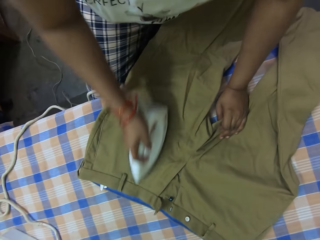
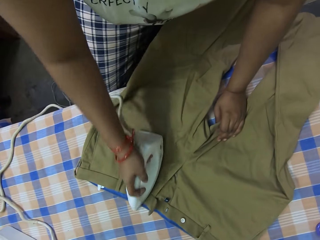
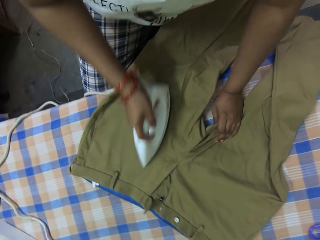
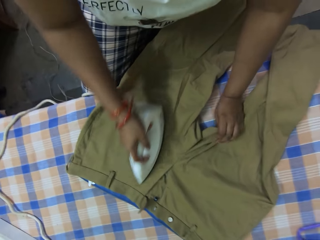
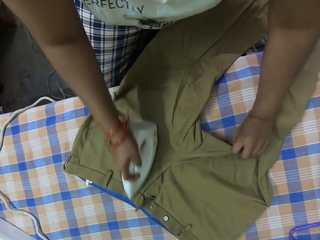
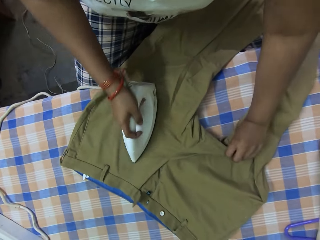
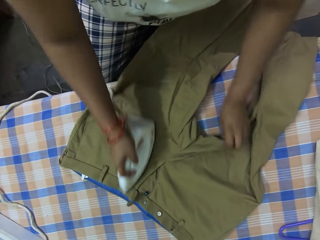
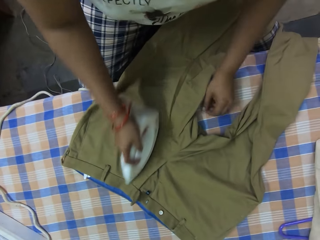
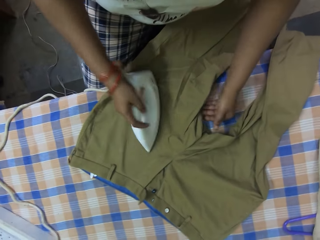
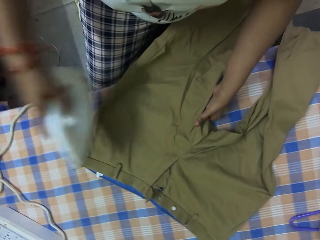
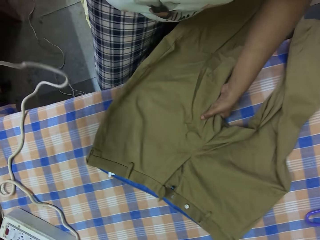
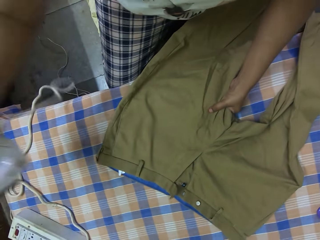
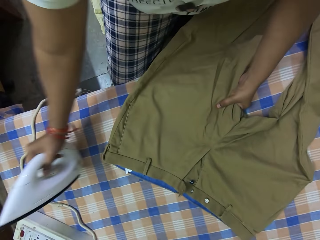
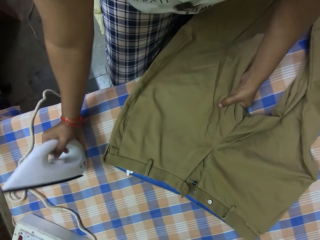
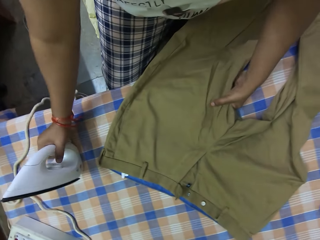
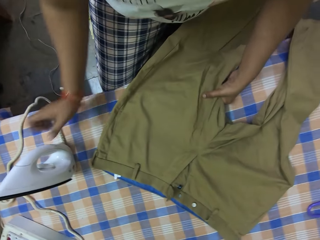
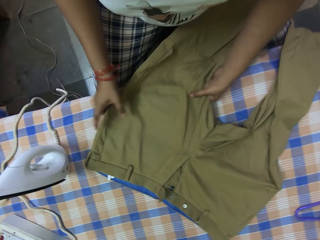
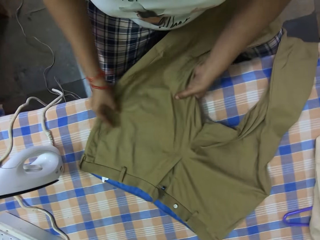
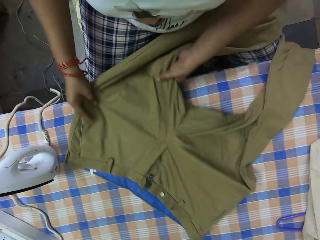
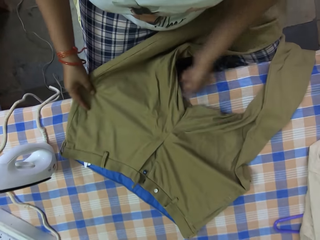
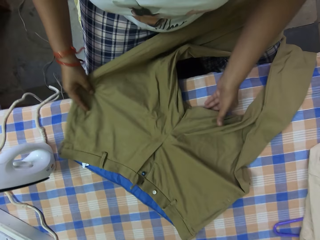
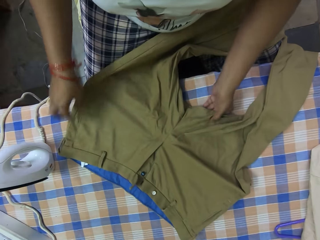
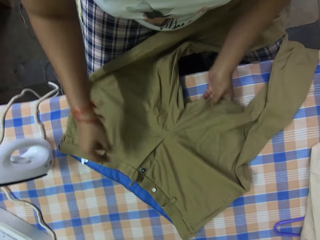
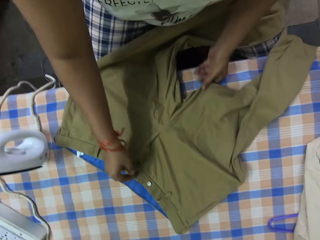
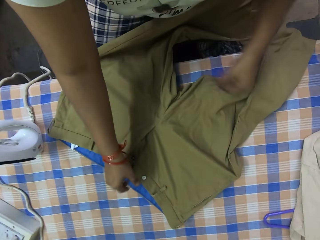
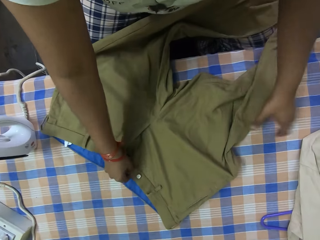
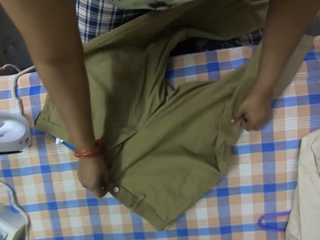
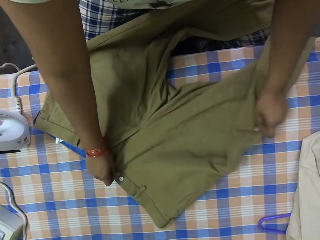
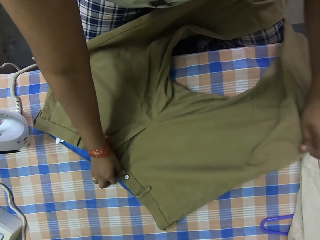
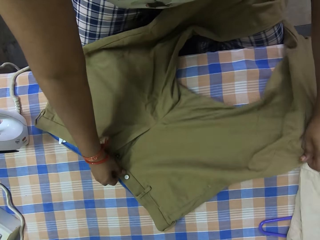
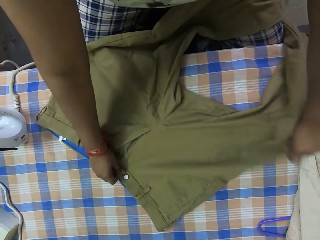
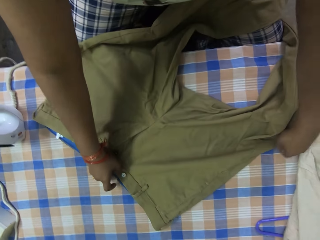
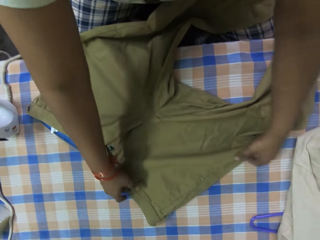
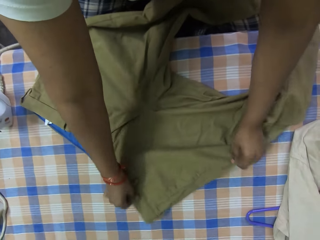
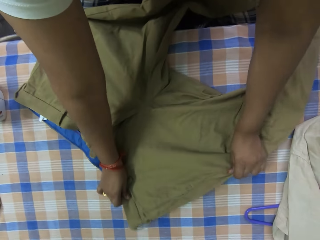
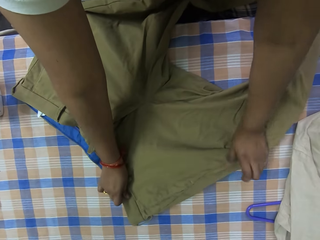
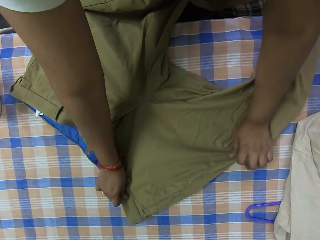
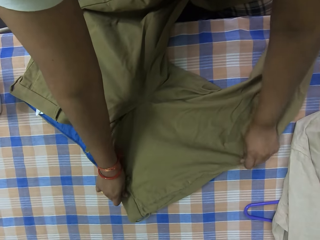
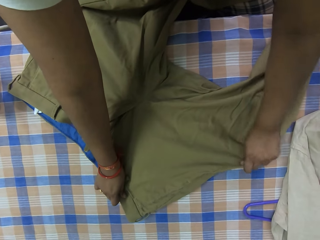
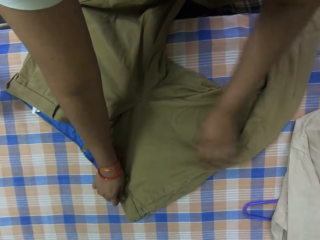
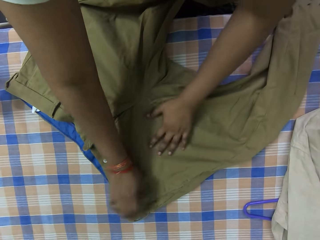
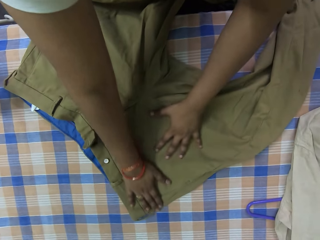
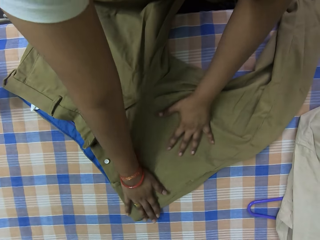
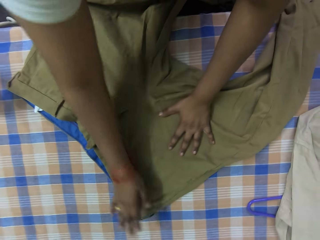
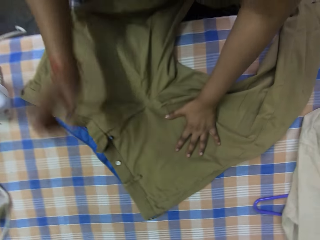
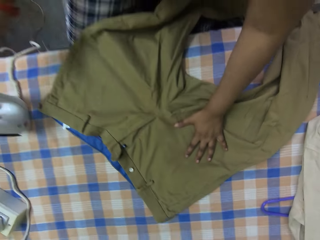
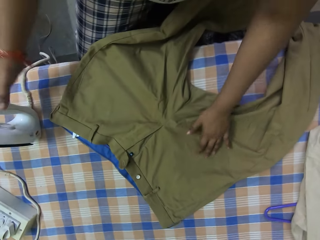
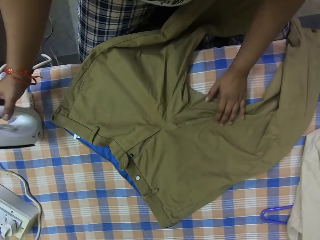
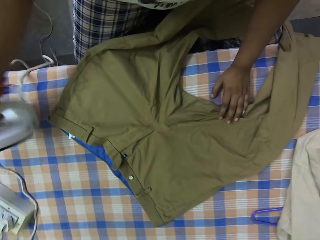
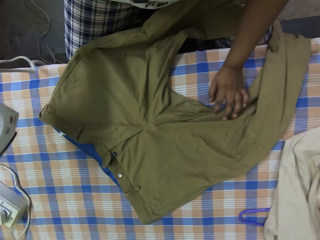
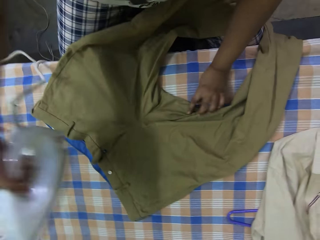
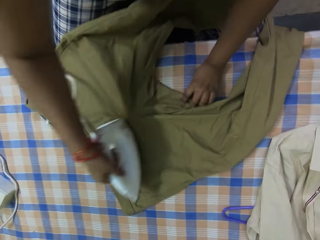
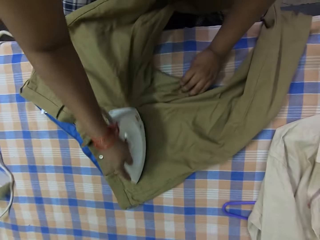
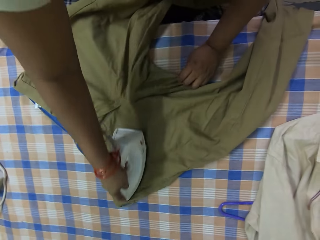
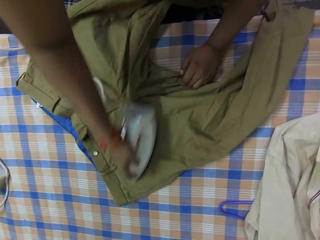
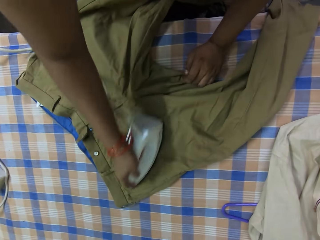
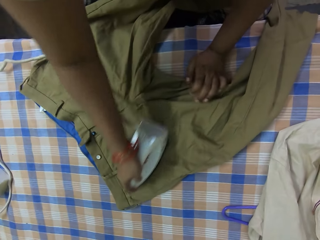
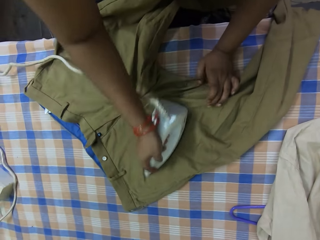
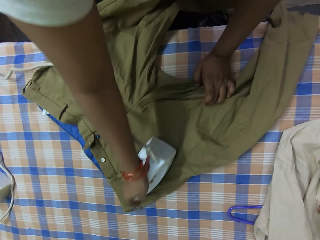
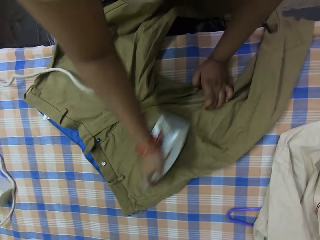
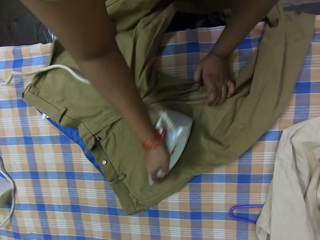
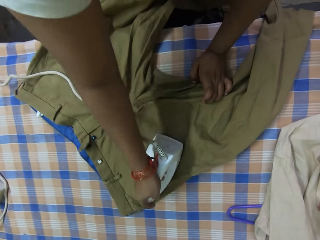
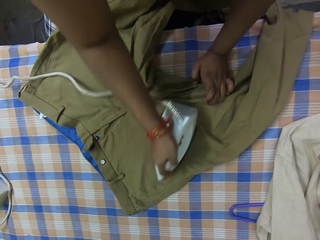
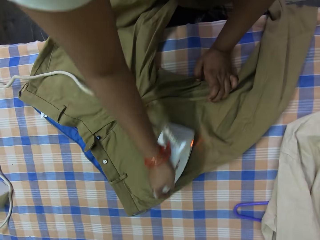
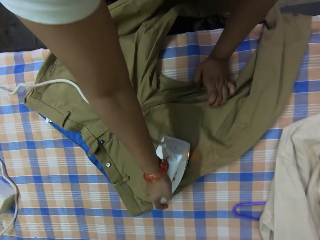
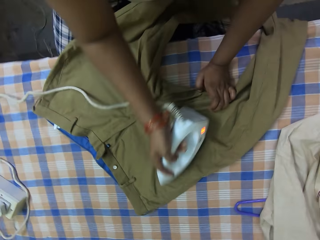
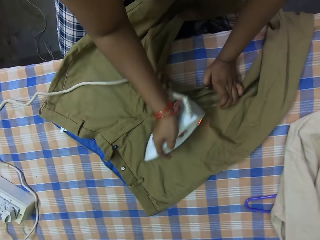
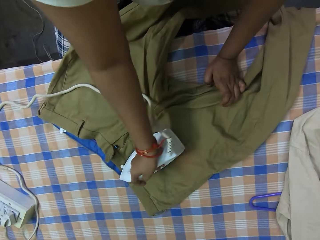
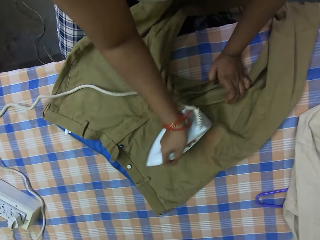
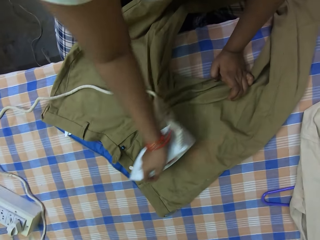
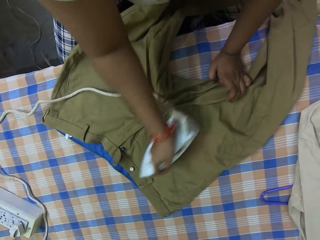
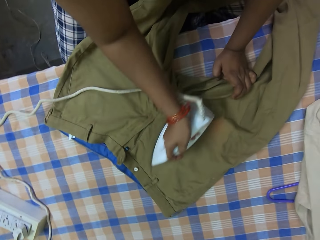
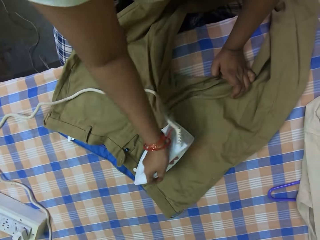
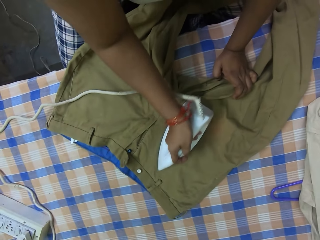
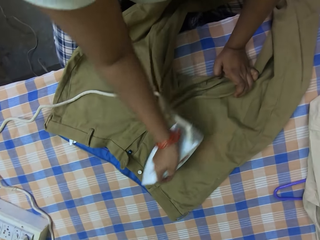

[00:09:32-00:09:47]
The woman places the electric iron in her right hand on the ironing board. She adjusts the pair of trousers on the ironing board with both hands. She takes the electric iron from the ironing board with her right hand. She adjusts the trouser on the table. She irons the pair of trousers on the ironing board with the electric iron in her right hand.

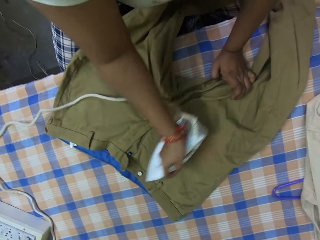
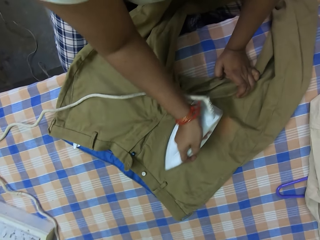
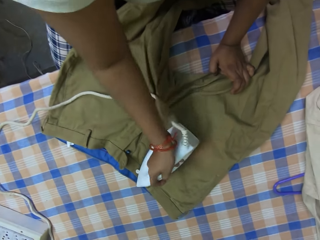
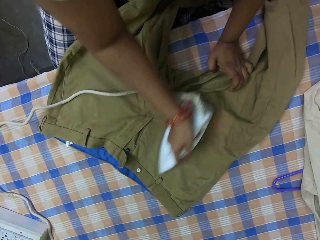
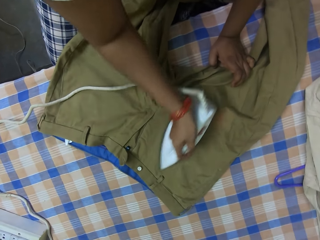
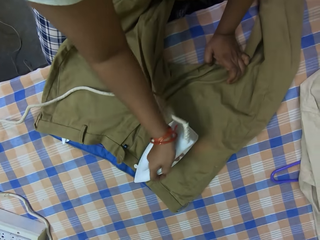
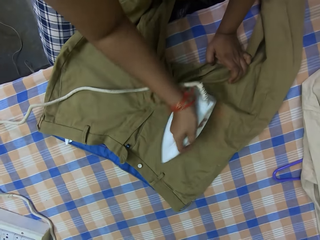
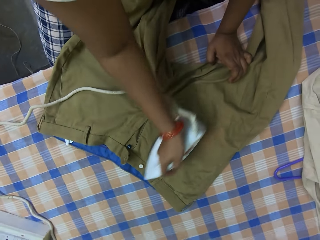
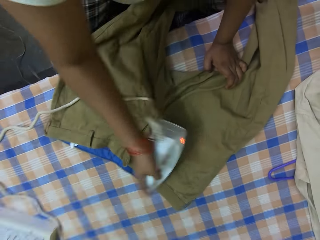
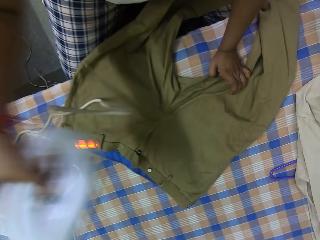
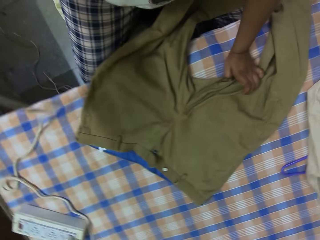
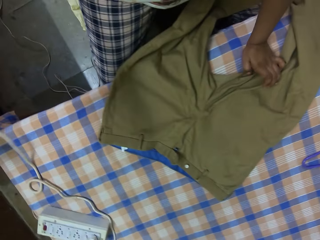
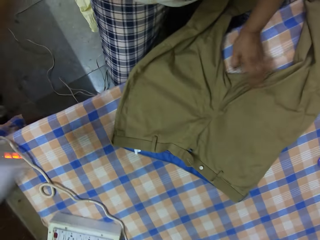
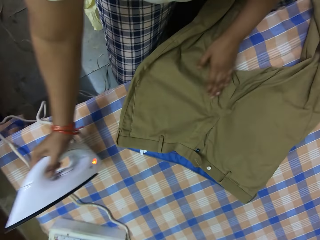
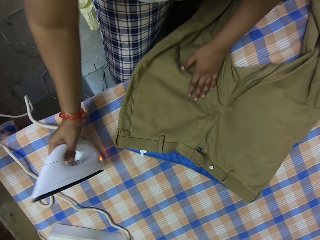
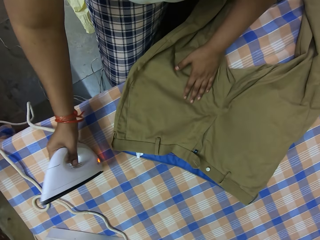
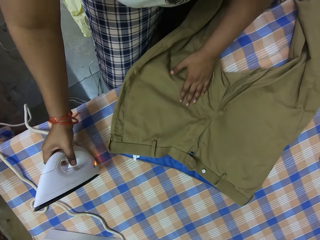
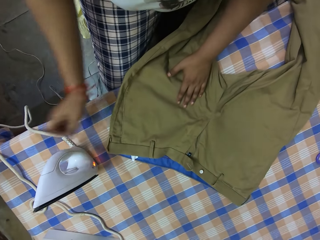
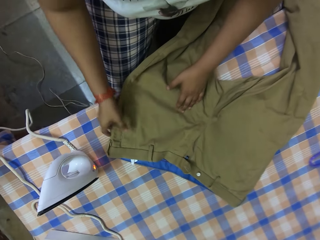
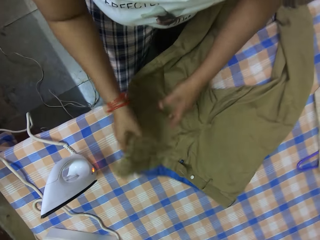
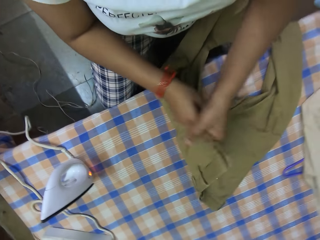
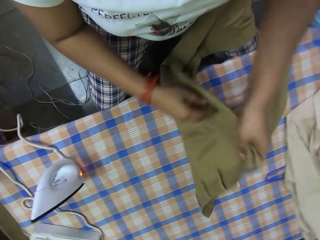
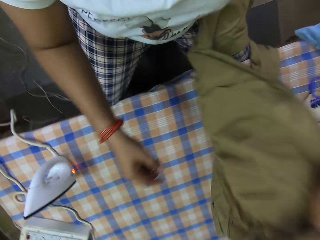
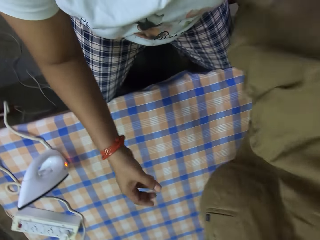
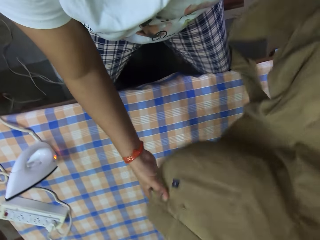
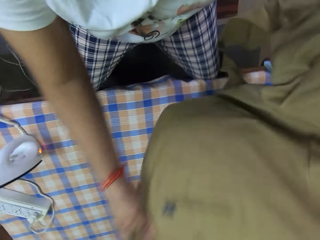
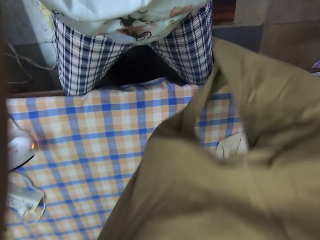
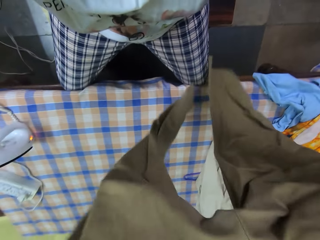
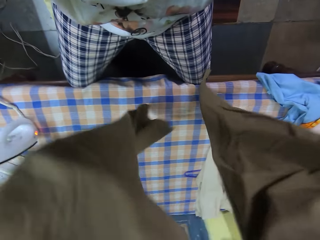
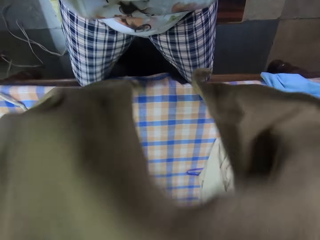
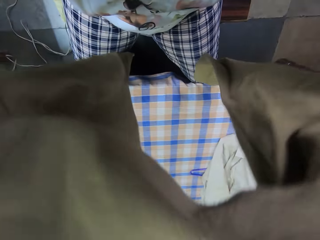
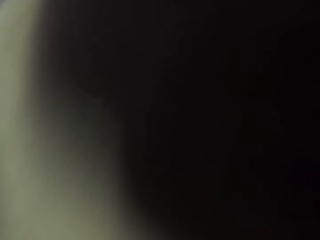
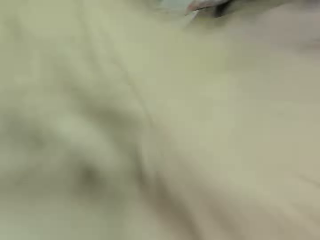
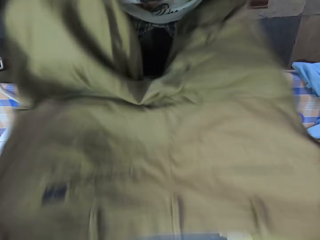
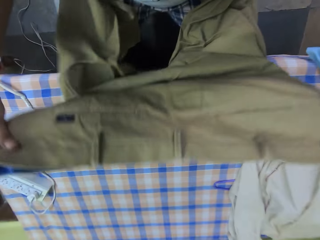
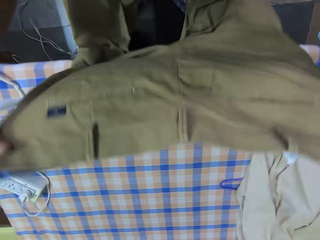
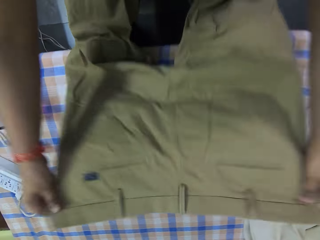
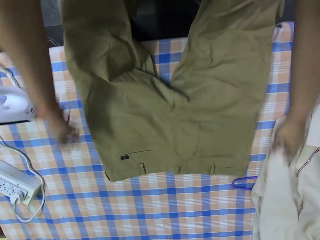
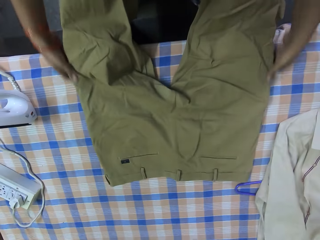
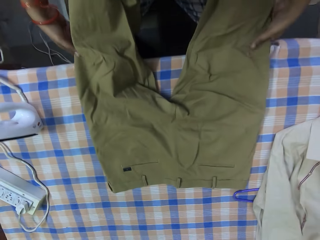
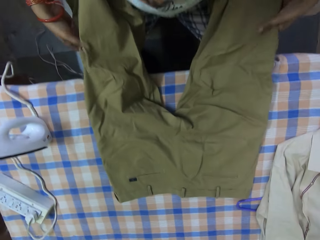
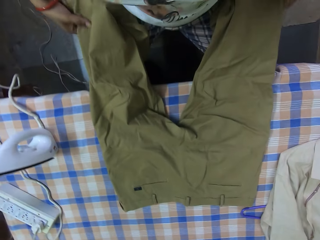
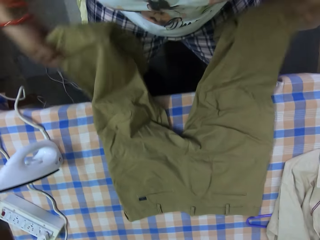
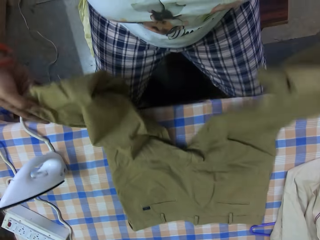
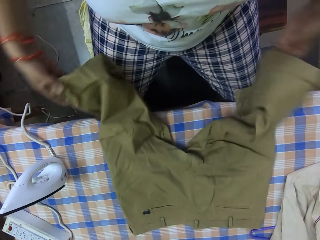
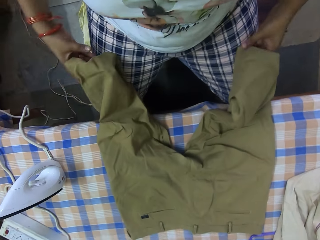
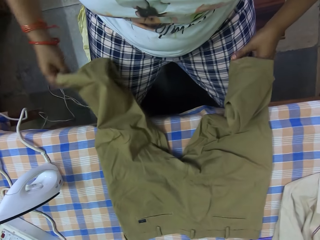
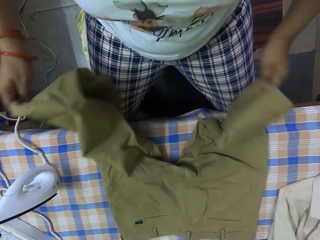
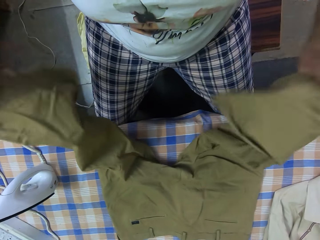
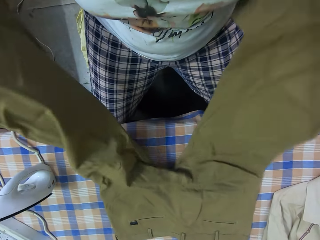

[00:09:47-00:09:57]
The woman places the electric iron in her right hand on the ironing board. She adjusts the pair of trousers on the ironing board with both hands. She picks up the trouser, places the trouser on the table and adjusts the trouser.
